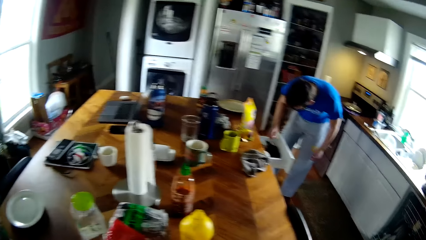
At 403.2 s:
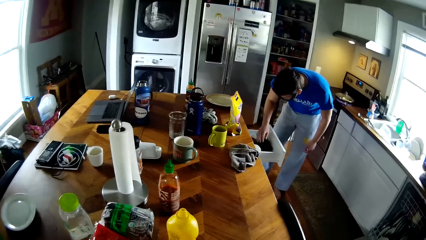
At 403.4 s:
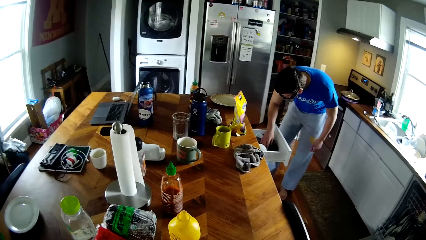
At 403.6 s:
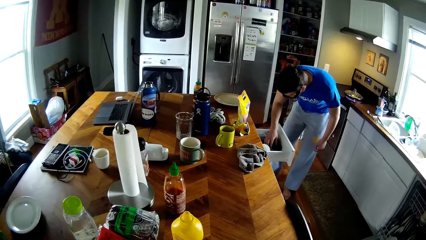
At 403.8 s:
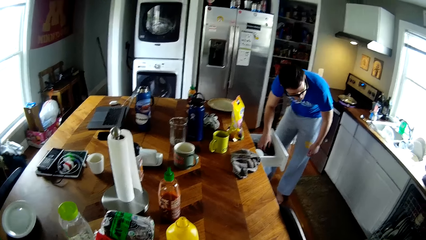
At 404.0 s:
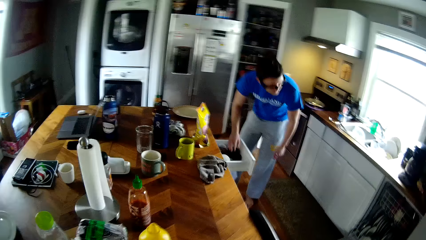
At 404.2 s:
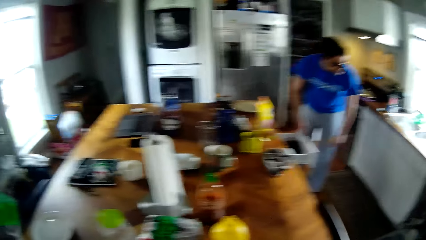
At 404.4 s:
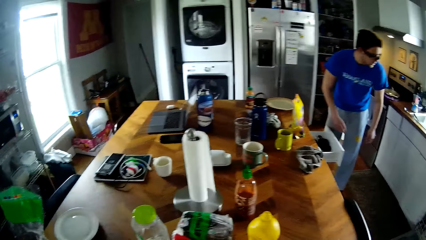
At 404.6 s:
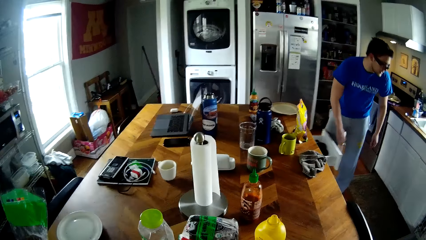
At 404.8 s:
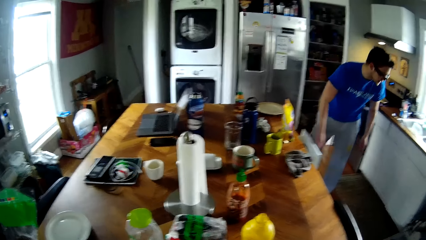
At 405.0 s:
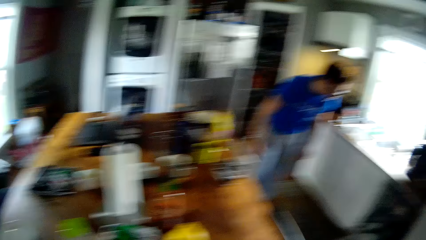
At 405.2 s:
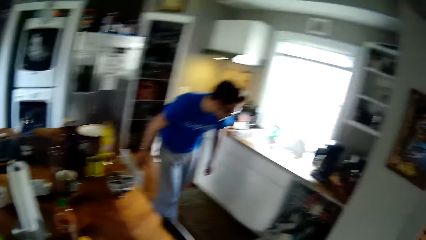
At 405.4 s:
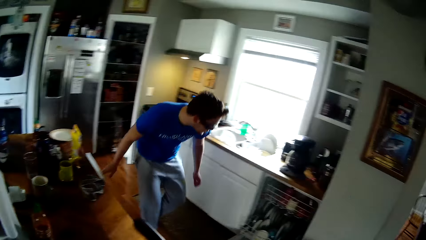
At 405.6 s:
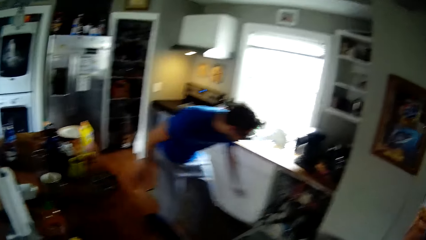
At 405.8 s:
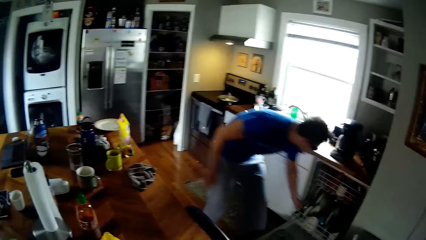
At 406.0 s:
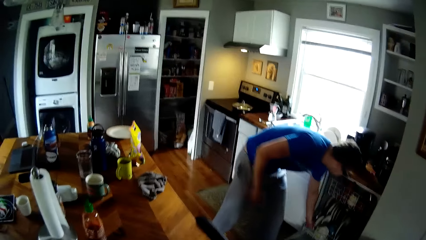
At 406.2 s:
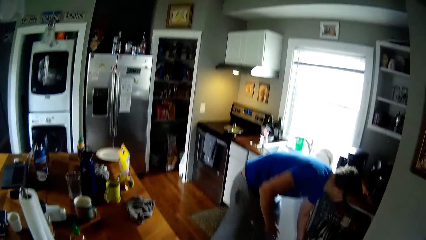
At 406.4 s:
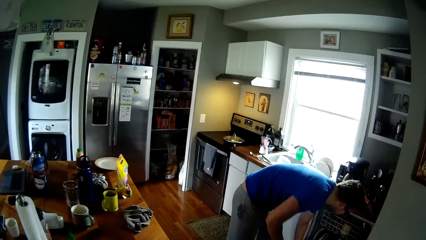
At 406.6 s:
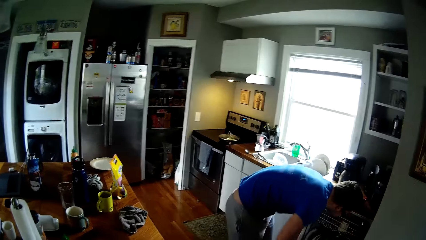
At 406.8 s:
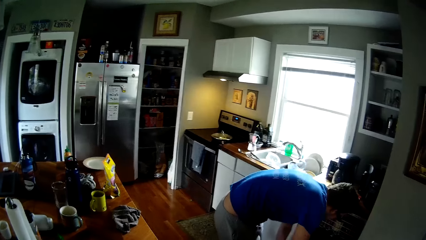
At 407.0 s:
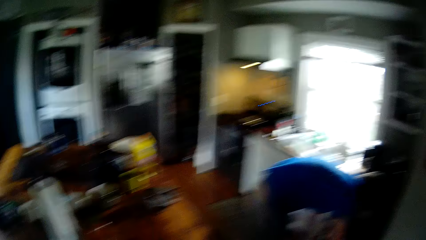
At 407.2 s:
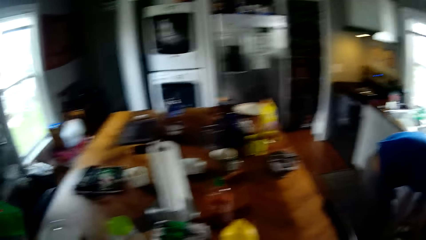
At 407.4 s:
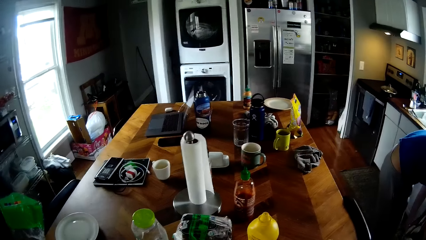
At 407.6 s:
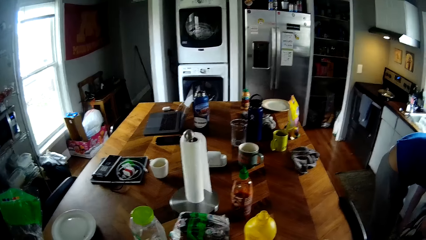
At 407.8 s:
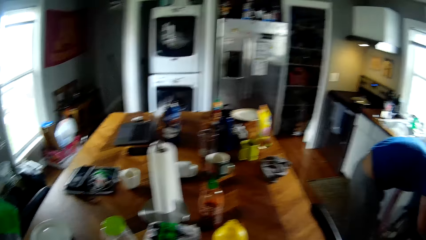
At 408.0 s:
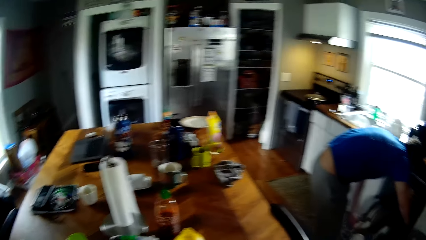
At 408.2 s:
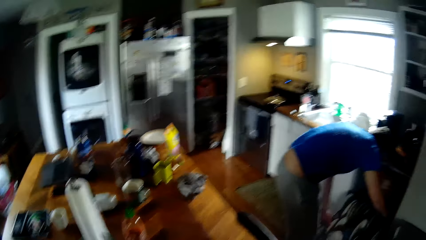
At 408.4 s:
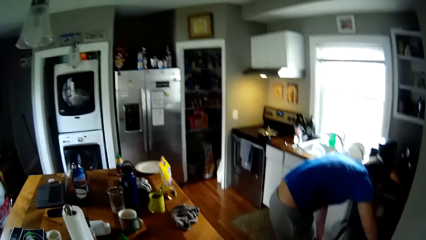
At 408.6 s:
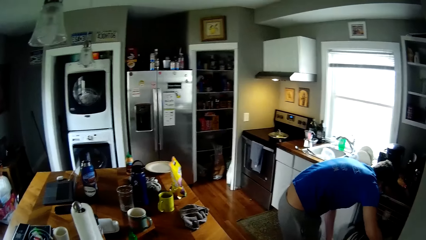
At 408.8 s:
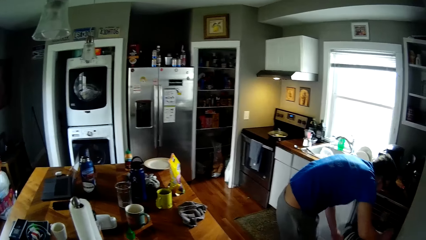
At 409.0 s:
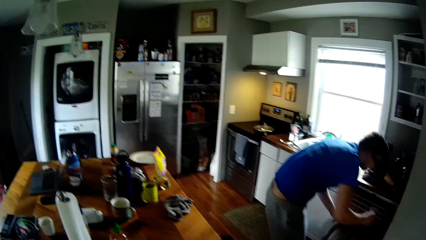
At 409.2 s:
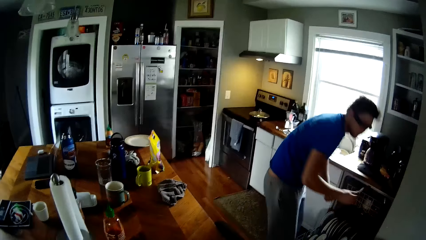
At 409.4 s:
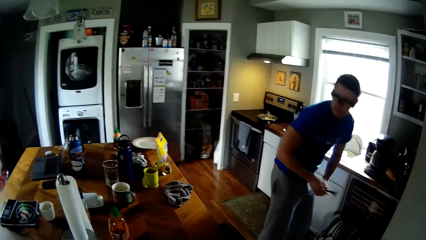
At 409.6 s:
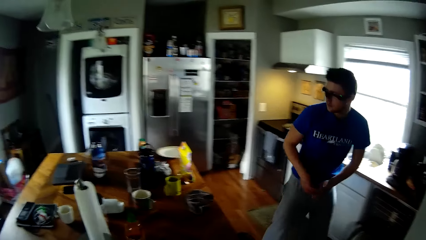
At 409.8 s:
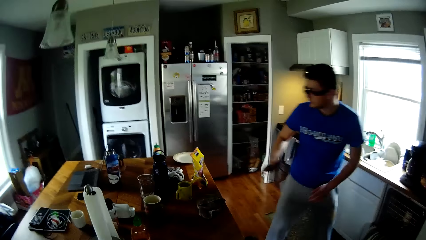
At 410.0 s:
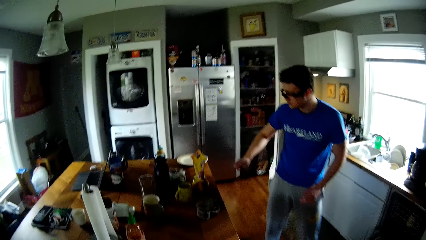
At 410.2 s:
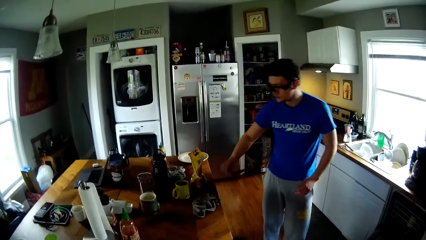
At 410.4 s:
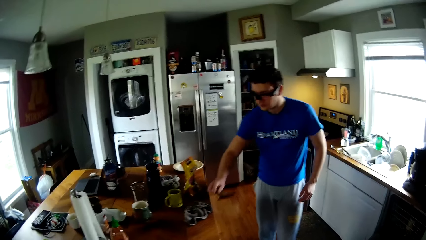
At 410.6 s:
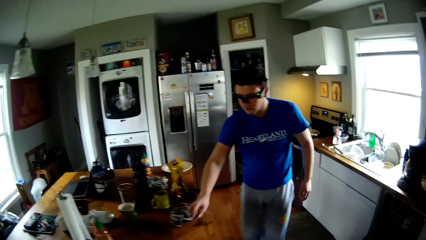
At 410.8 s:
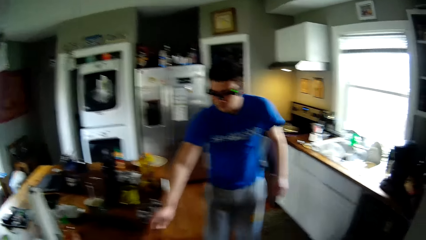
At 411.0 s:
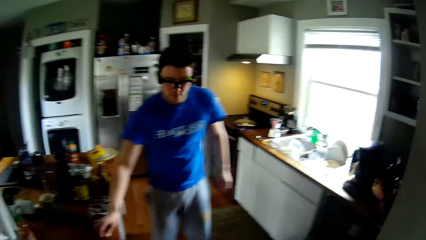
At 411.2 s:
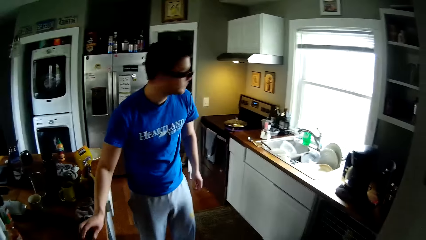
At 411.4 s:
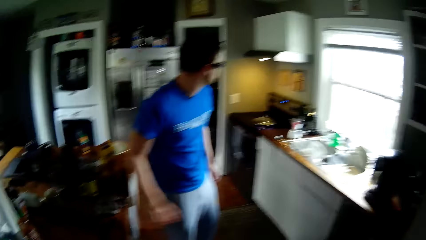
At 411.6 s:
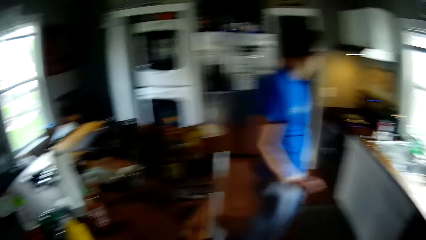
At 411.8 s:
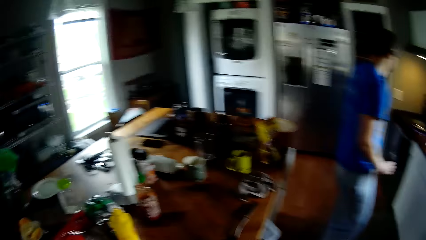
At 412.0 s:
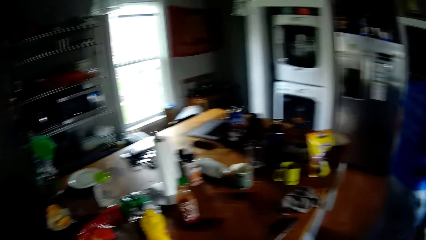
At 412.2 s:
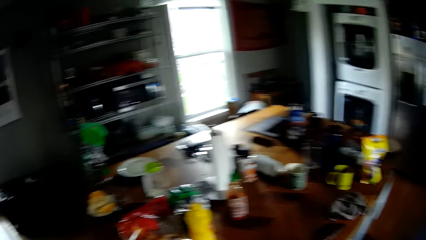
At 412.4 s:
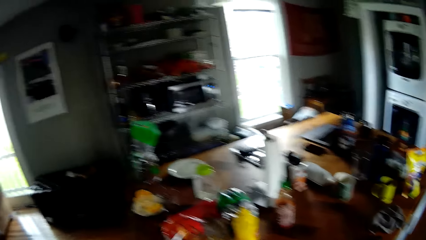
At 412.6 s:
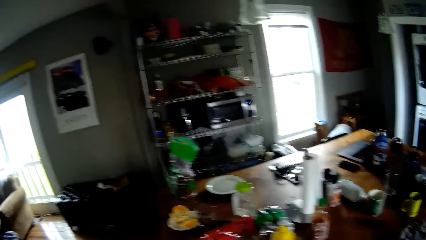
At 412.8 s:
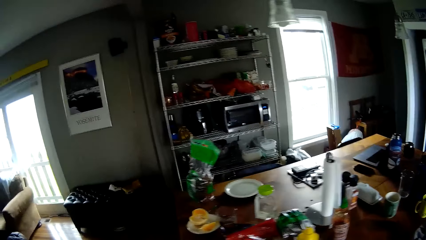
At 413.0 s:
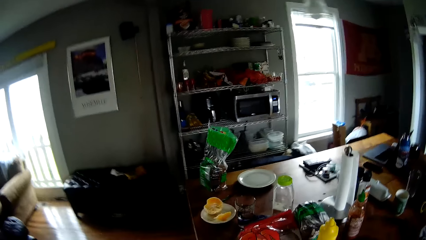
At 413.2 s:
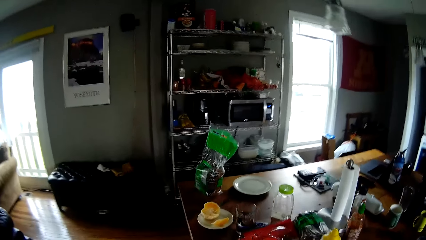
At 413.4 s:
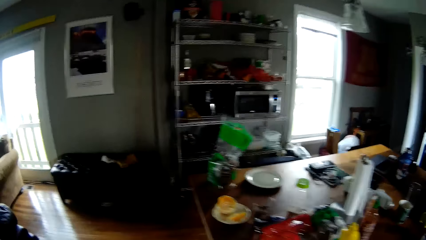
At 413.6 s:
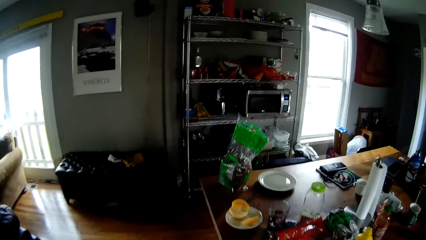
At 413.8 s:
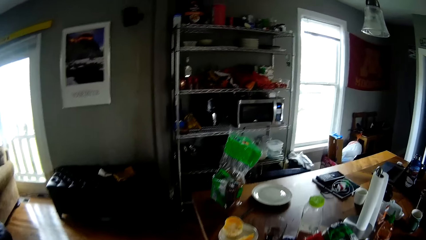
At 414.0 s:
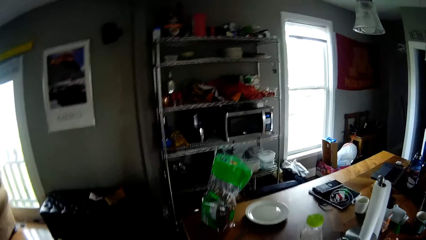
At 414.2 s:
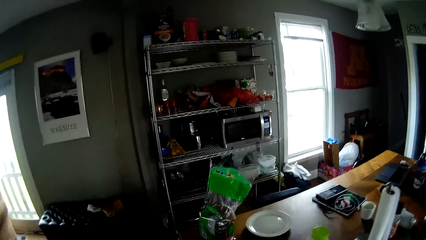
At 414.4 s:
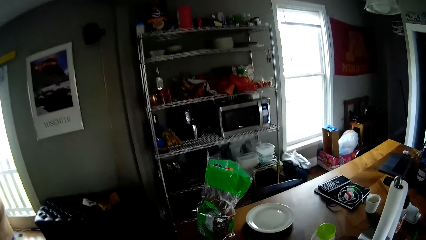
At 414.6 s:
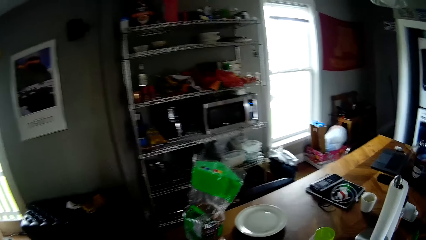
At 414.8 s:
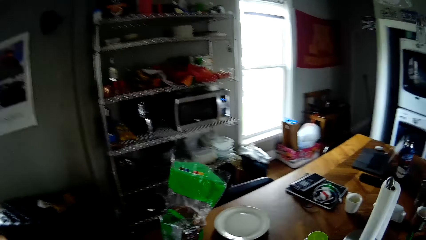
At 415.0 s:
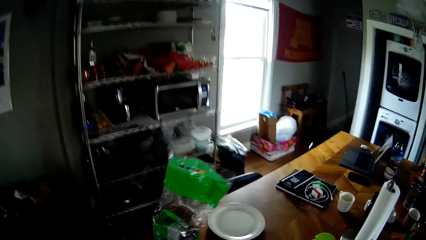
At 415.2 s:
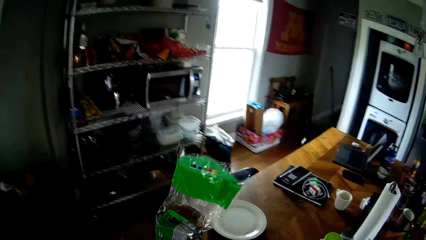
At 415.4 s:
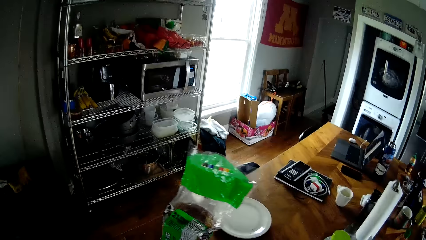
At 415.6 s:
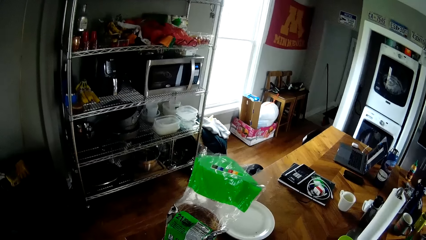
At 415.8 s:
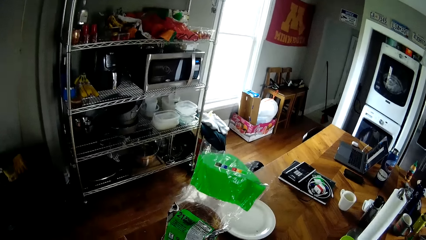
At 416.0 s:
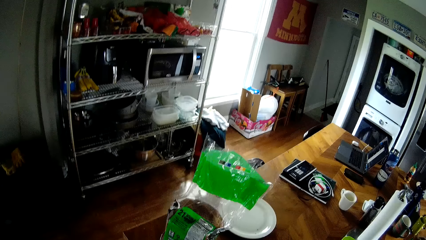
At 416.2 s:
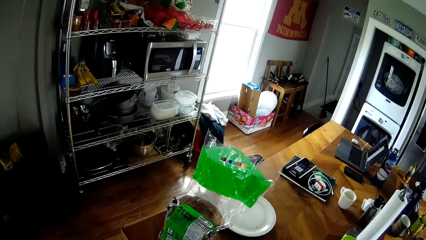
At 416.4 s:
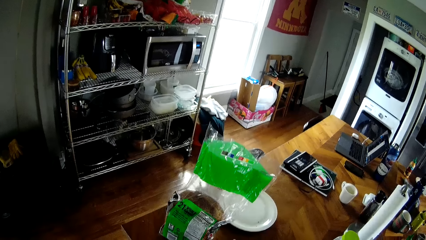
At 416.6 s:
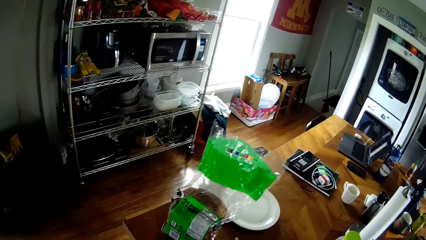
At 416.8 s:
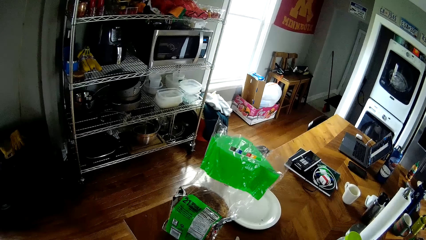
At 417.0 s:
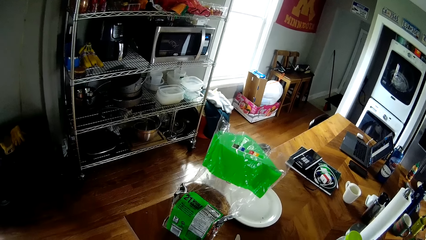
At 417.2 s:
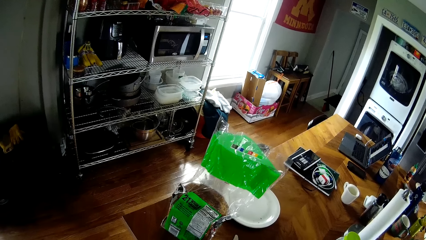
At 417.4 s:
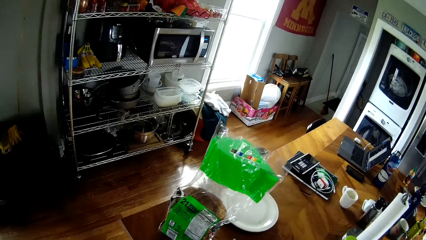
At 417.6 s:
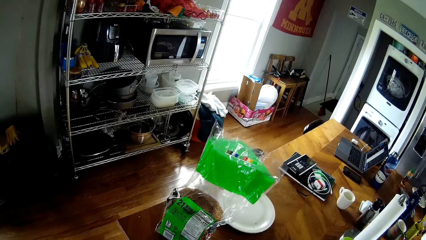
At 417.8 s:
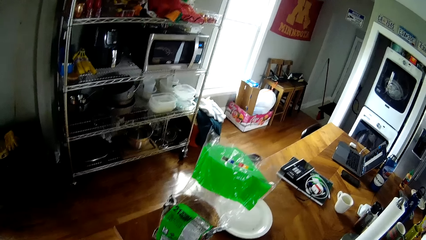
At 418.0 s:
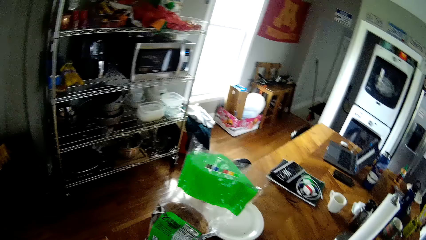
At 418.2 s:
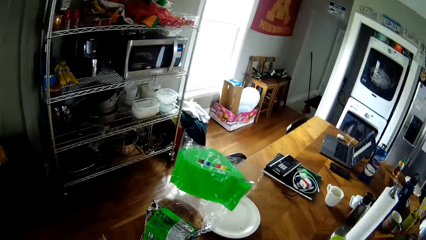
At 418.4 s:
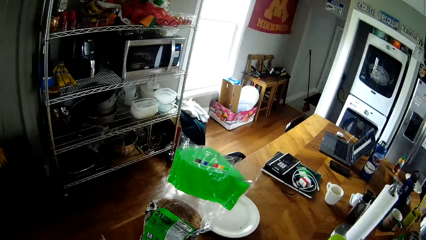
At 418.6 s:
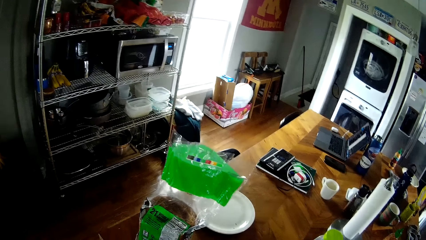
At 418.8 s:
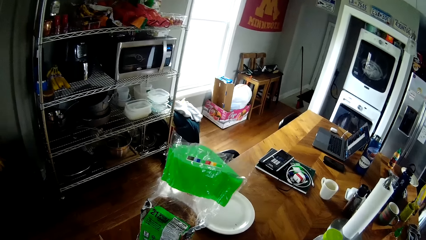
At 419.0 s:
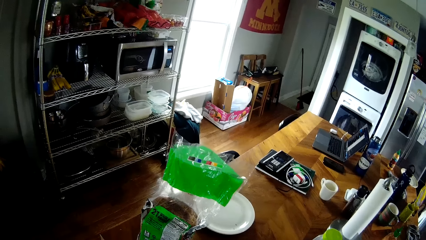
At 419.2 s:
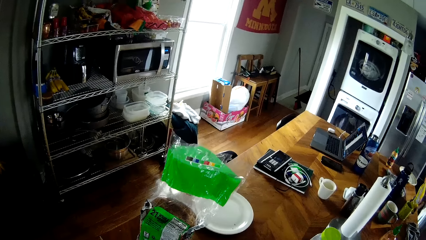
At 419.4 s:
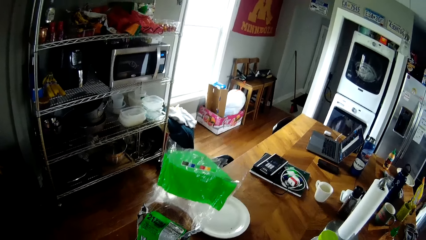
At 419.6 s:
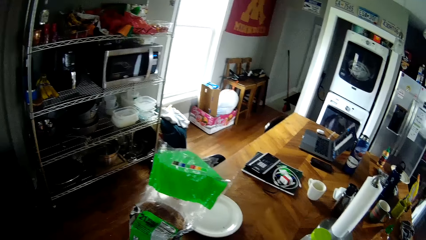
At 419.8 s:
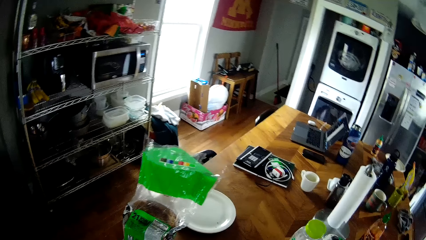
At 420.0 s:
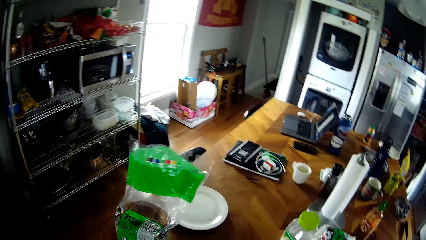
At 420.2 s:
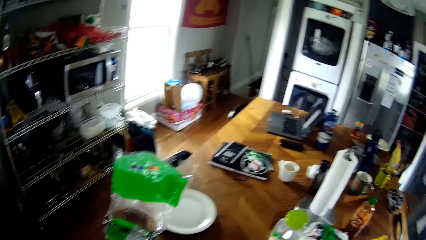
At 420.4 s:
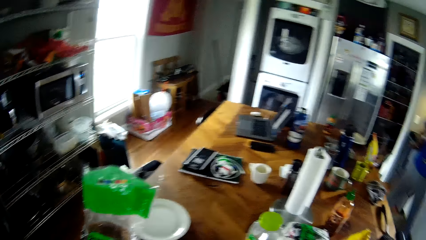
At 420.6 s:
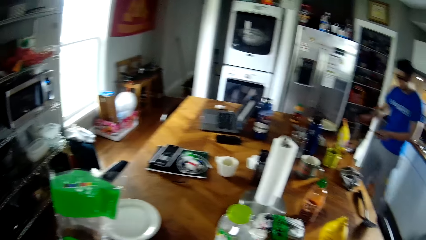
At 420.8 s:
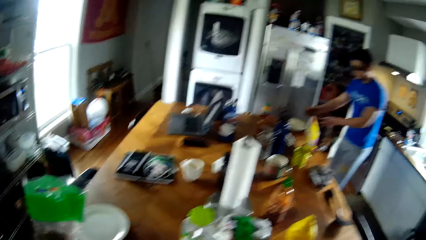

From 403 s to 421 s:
A man touches the cutlery in the drawer with his right hand. The man closes the drawer with his right hand. The man picks up a spatula from the drawer with his right hand. The man drops the spatula on the table with his right hand. The camera wearer eats something.
